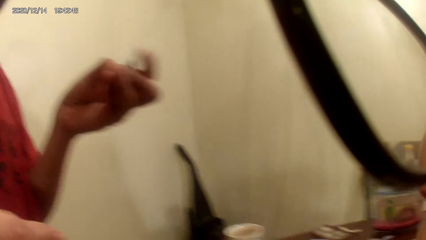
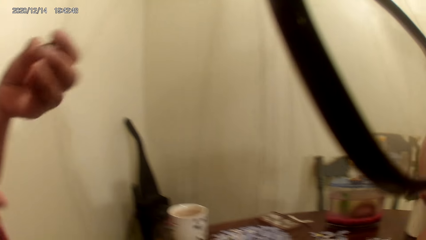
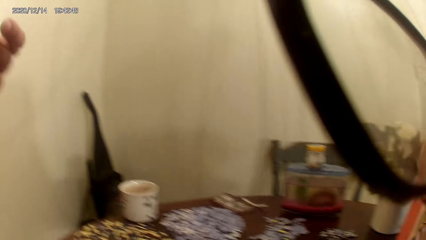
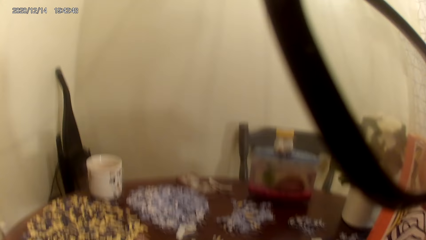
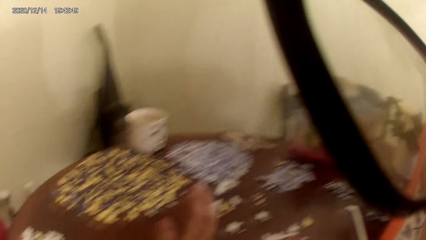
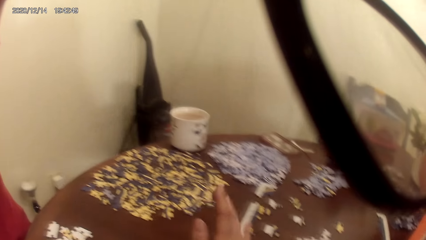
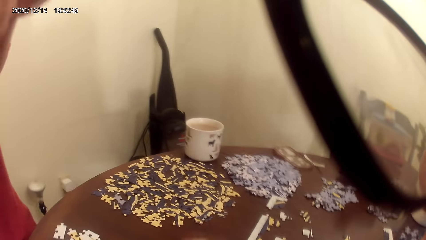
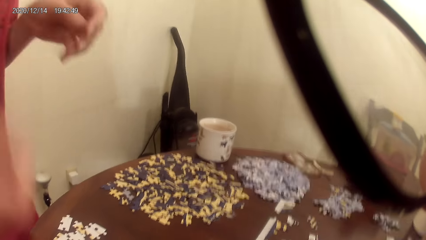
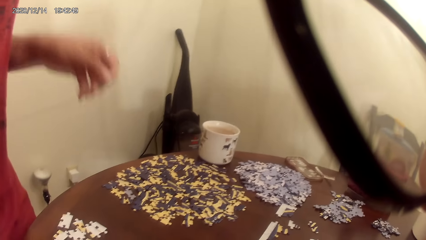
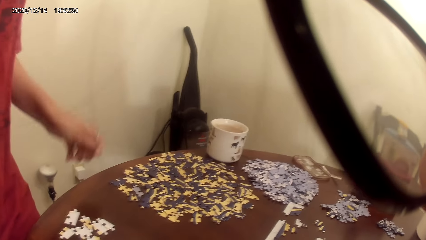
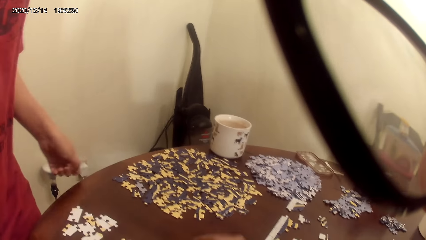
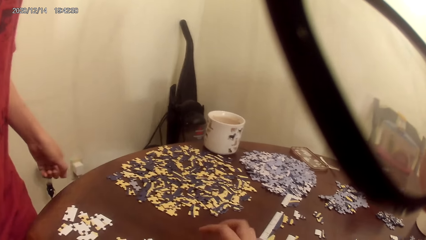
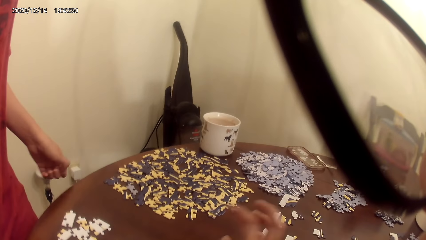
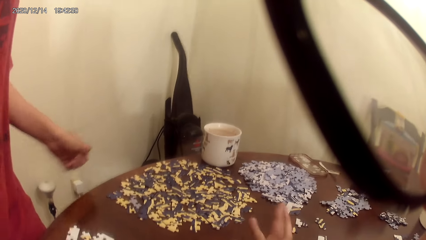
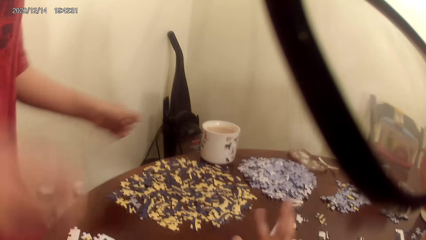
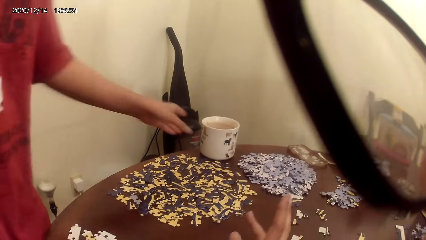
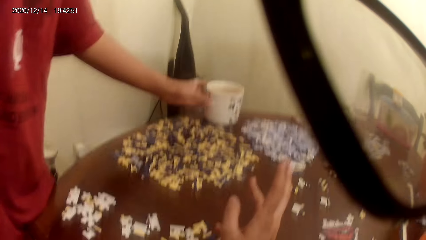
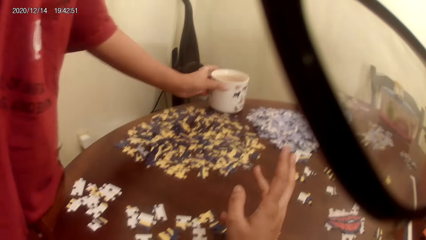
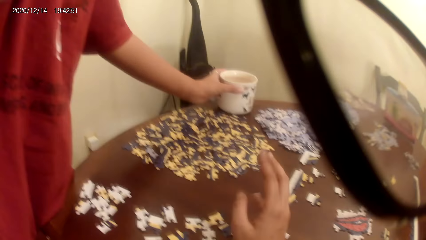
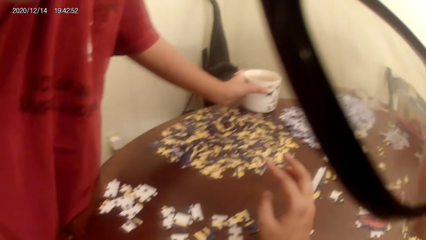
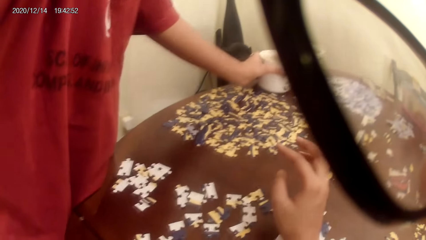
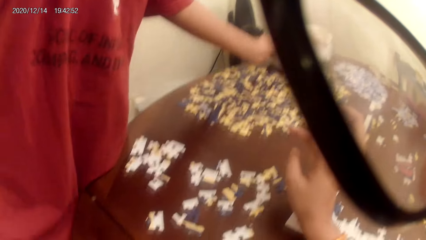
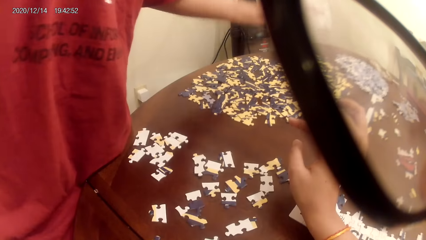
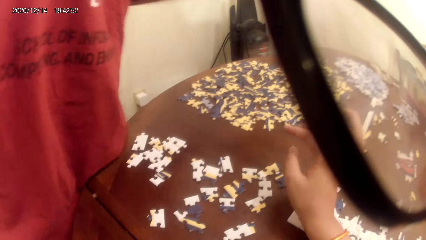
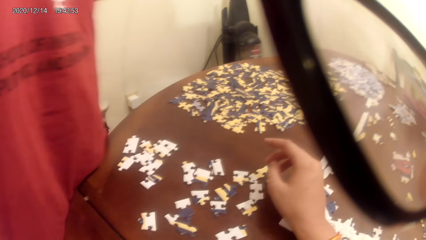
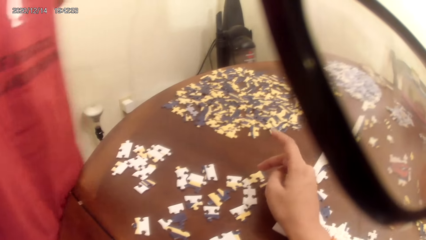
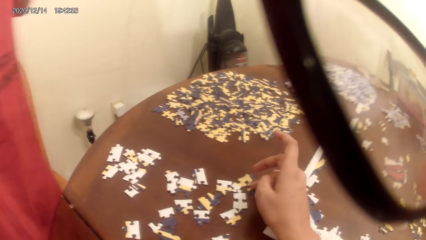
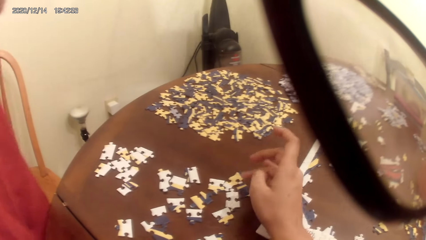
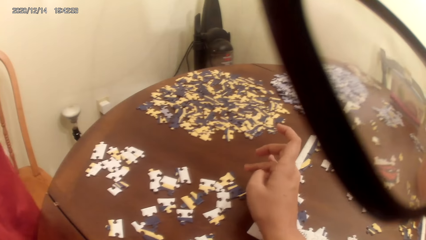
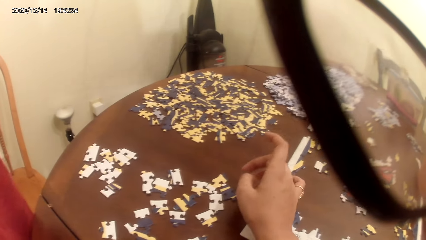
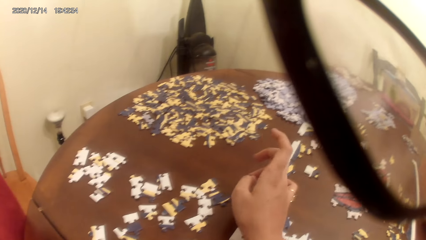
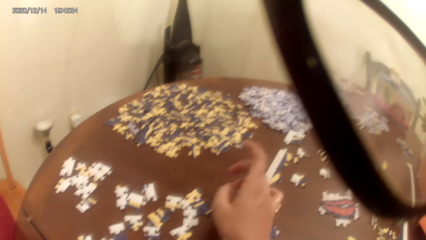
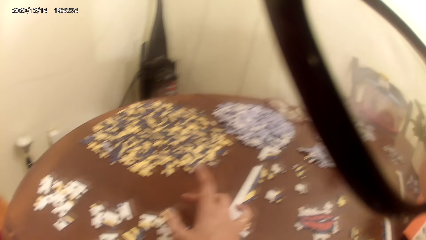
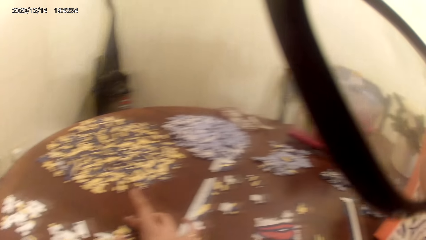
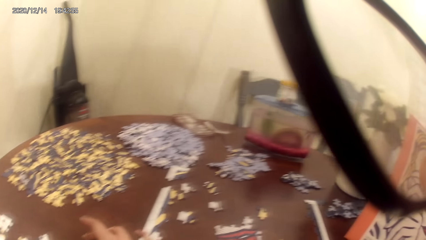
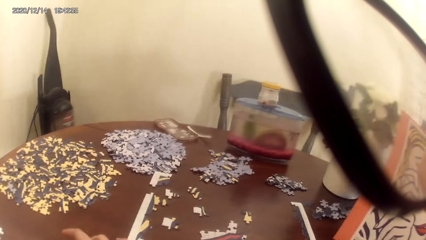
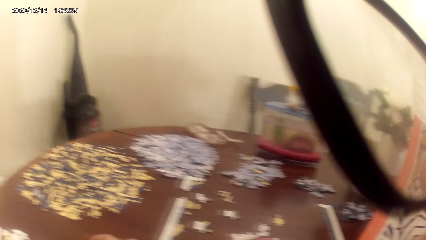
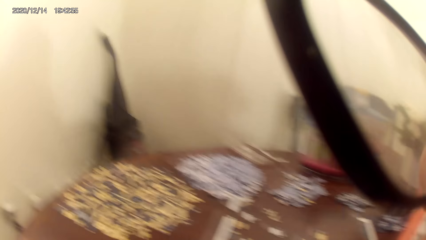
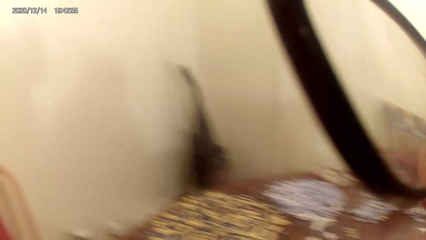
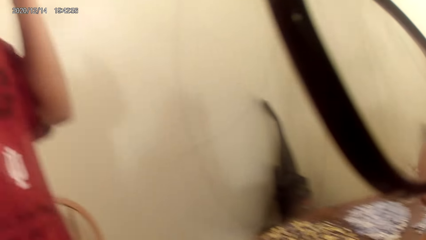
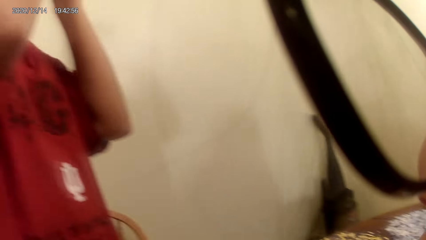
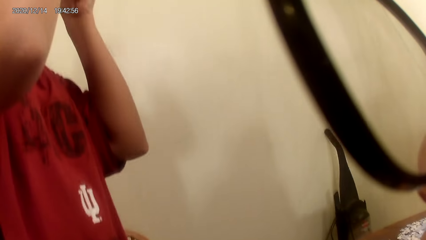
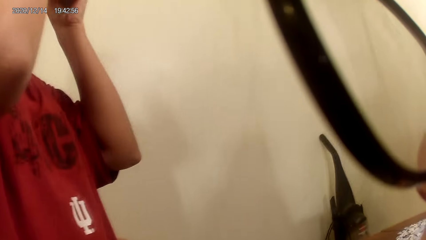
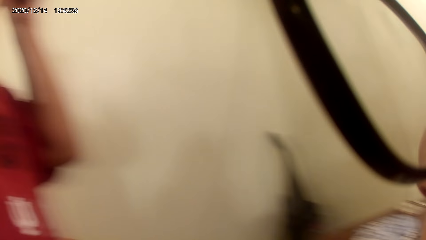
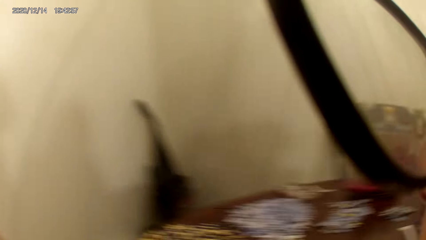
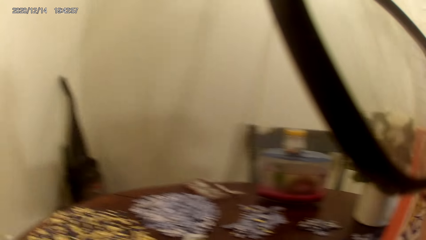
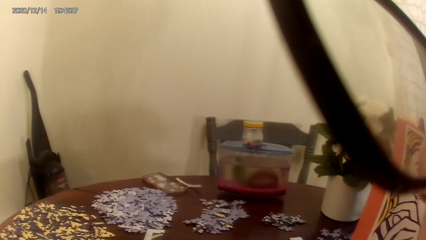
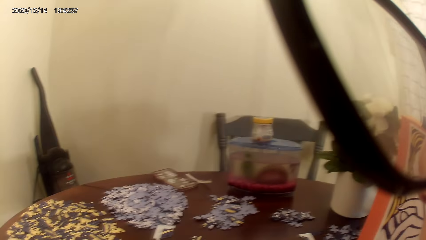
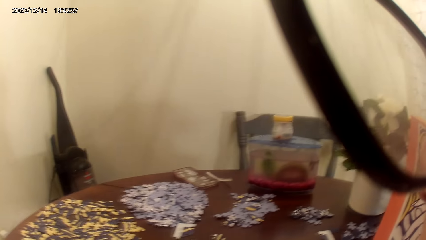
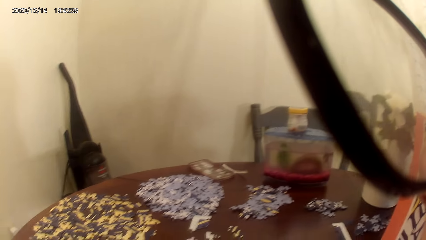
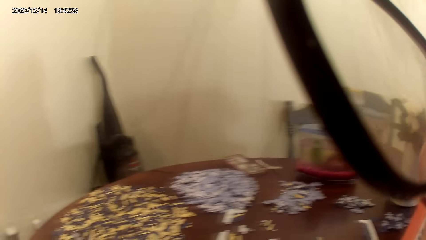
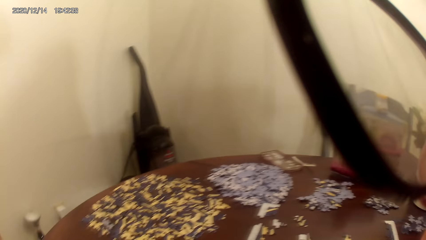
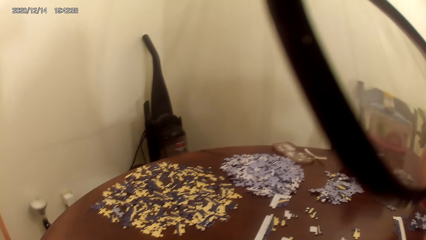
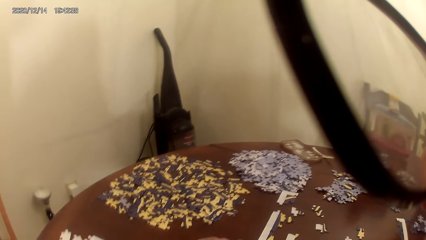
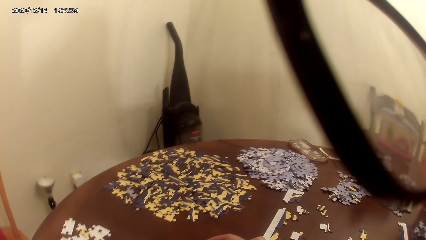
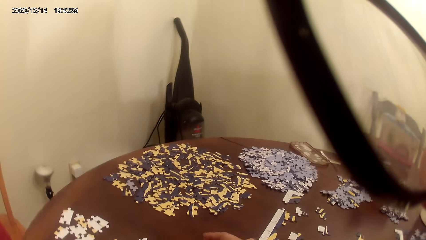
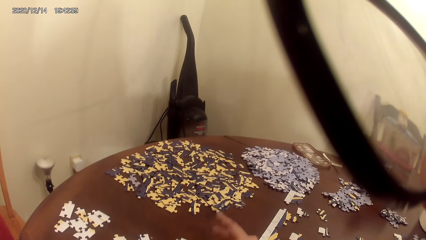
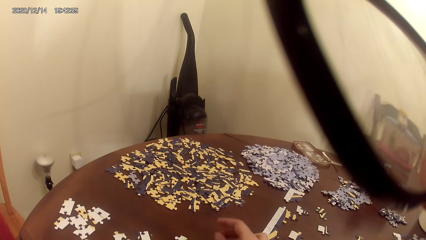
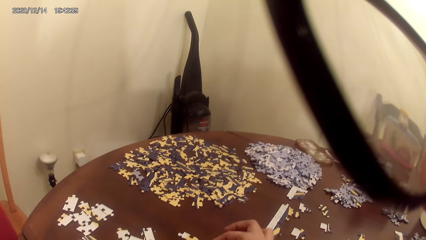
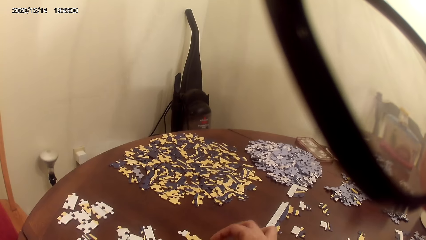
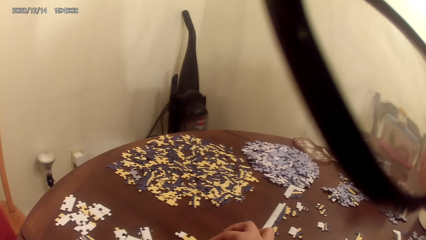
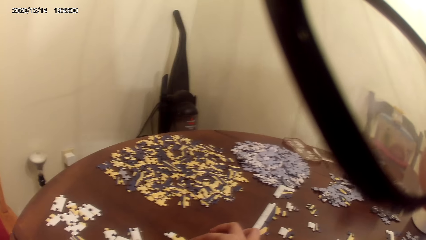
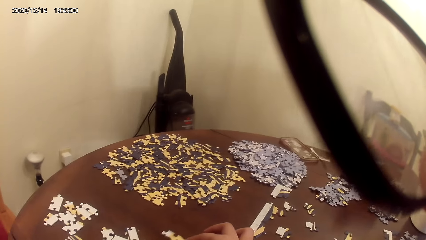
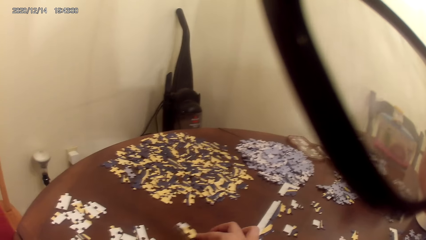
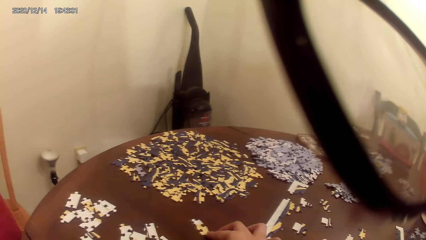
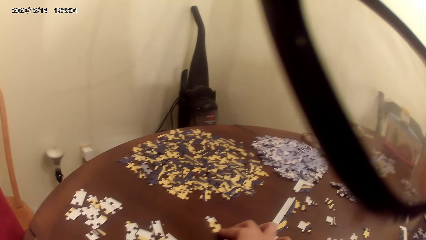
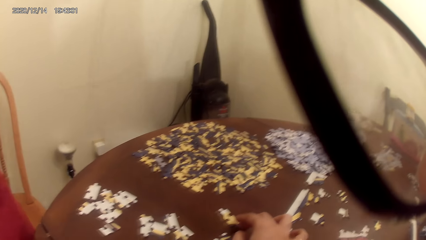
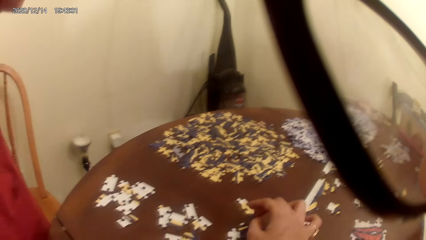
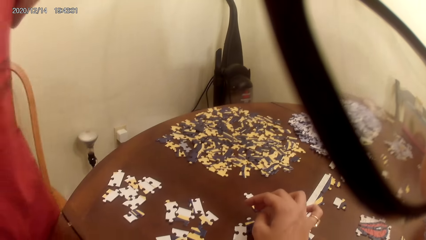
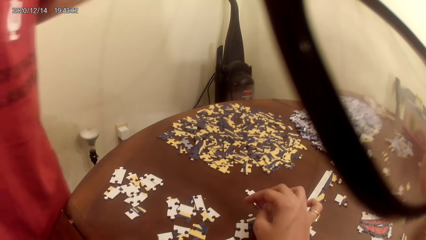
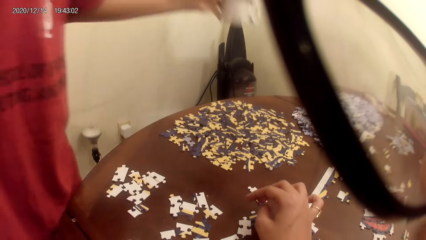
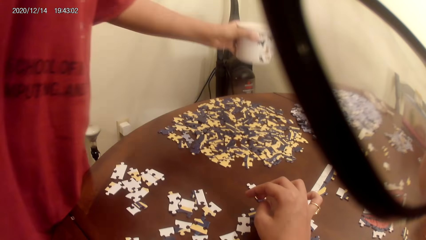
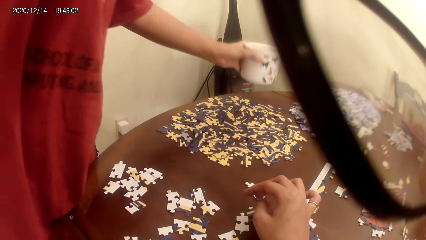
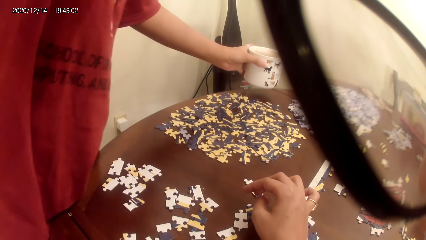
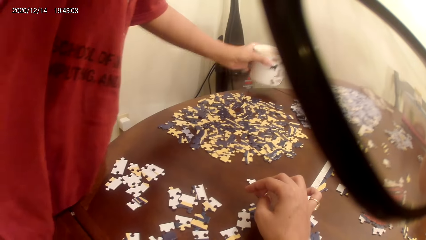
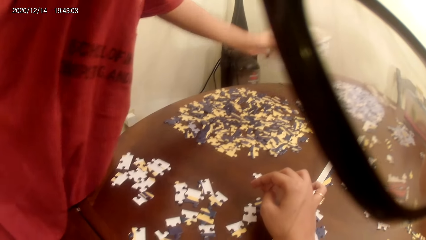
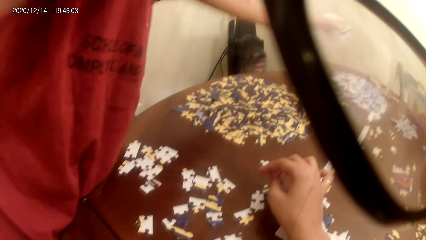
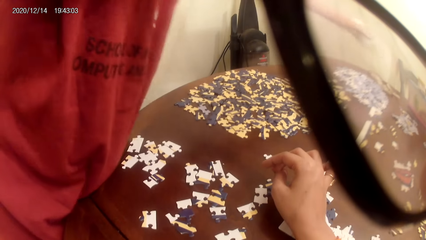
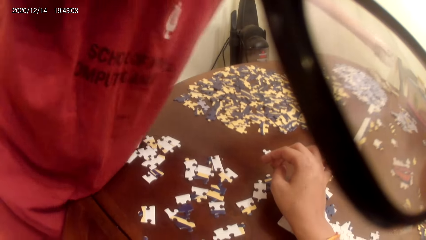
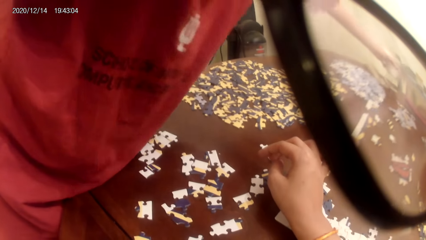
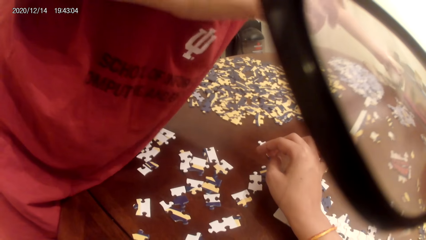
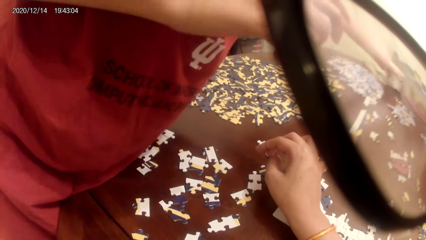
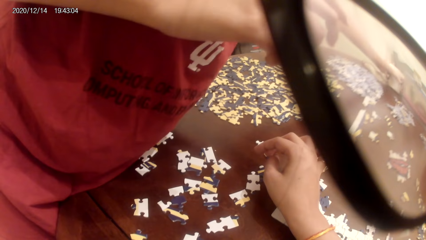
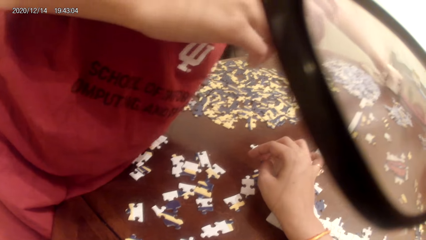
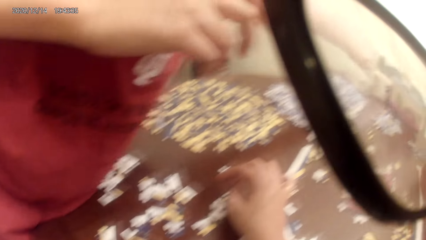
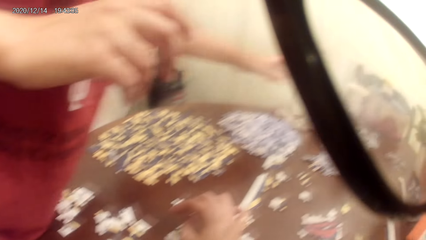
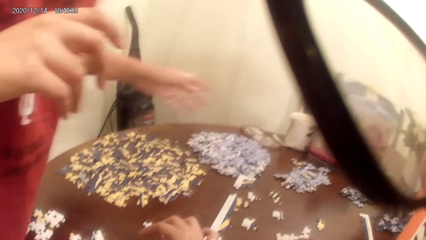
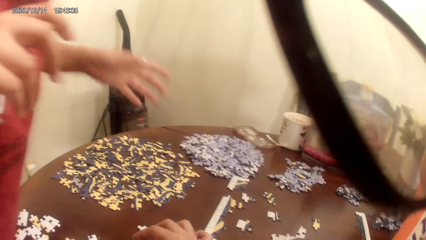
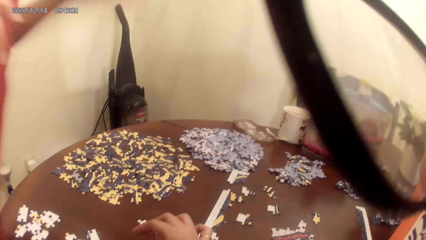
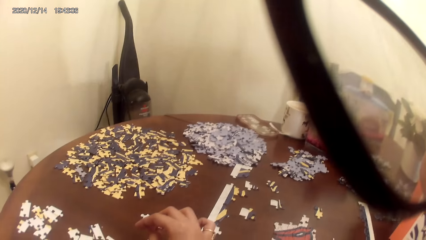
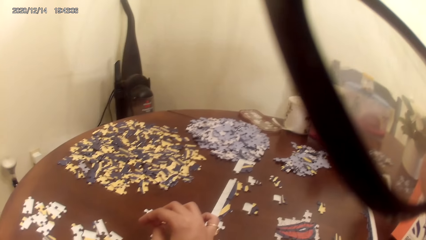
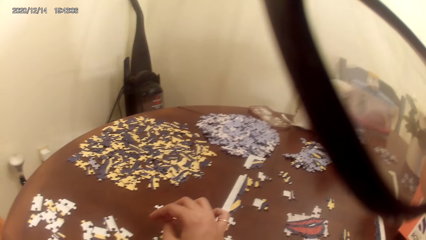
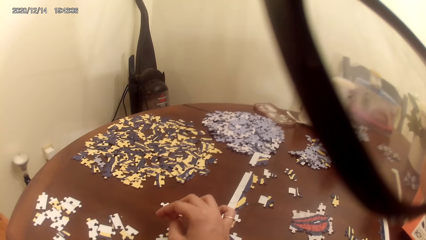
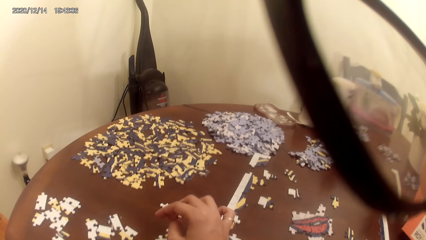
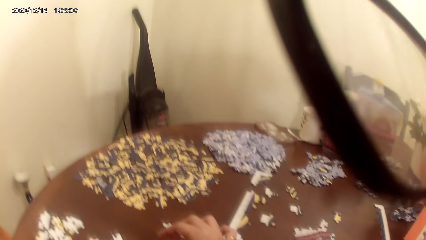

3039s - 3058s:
The camera wearer talks as they are making a puzzle piece. A lady takes a cup of tea on the table and drinks. The camera wearer talks with the lady. They move hands. They talk with the lady and look around. They play the game. They play the jigsaw puzzle and talk with the lady. The lady returns the cup of tea on the table.
